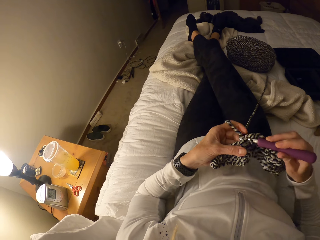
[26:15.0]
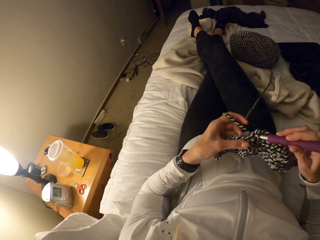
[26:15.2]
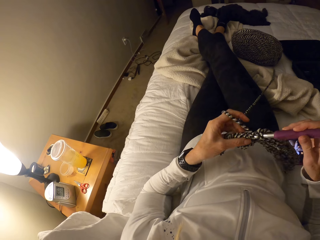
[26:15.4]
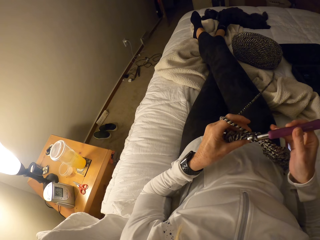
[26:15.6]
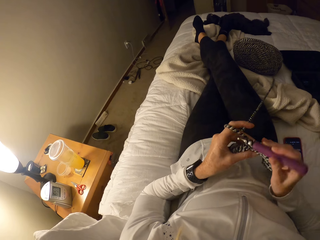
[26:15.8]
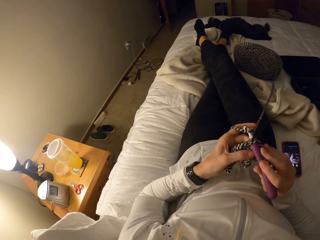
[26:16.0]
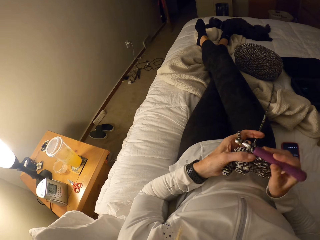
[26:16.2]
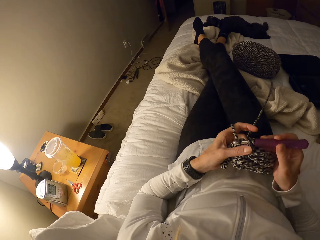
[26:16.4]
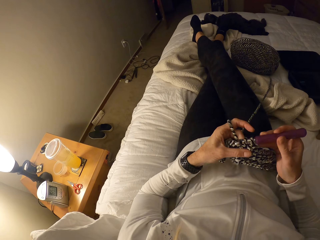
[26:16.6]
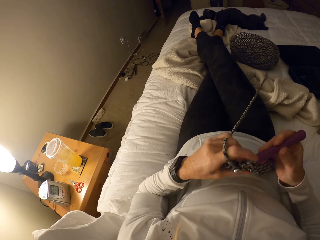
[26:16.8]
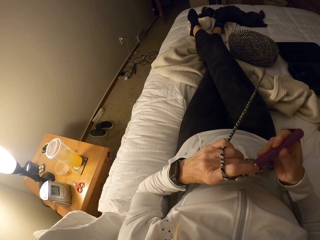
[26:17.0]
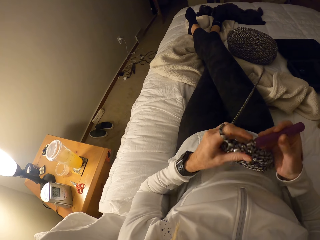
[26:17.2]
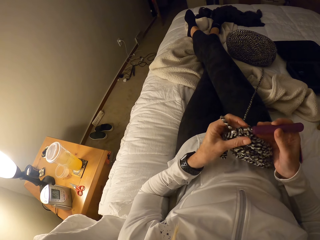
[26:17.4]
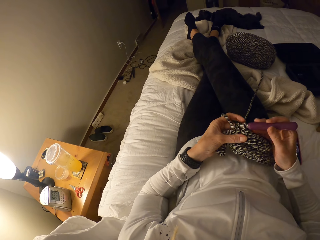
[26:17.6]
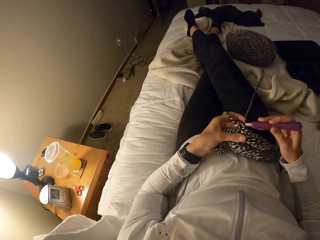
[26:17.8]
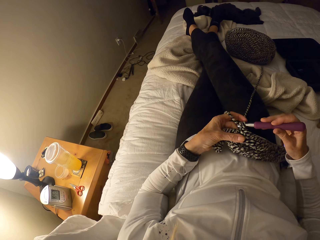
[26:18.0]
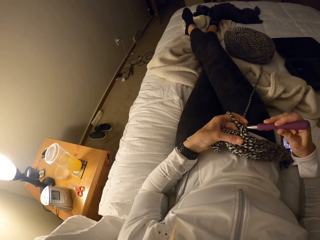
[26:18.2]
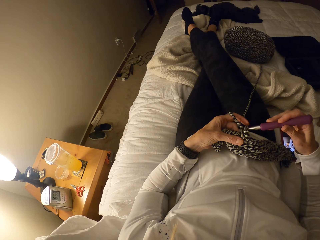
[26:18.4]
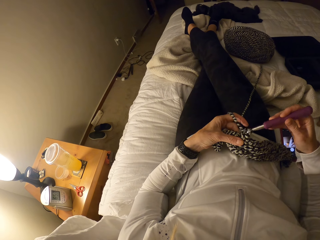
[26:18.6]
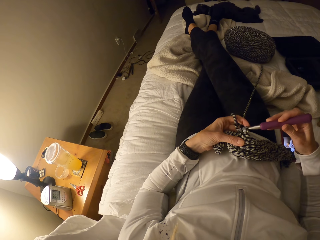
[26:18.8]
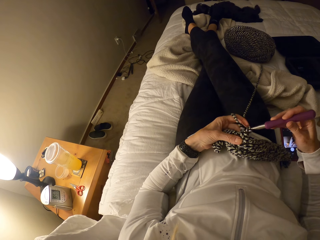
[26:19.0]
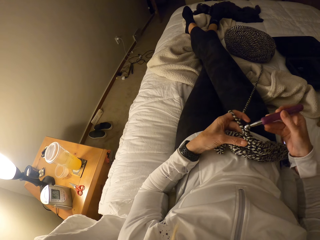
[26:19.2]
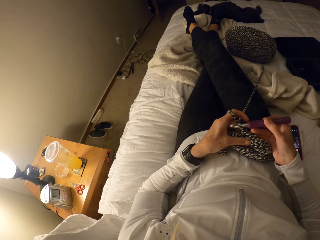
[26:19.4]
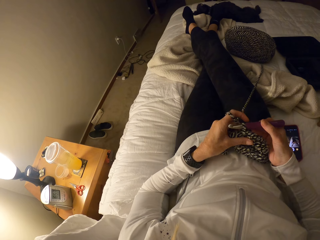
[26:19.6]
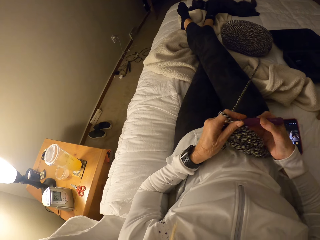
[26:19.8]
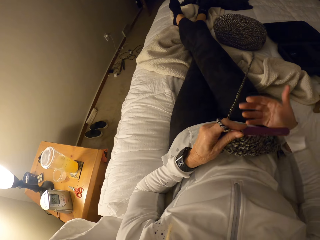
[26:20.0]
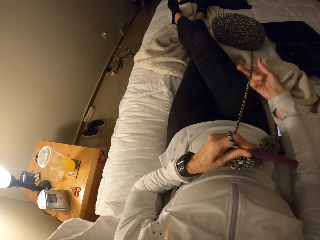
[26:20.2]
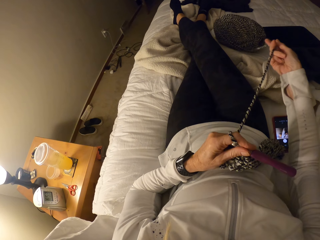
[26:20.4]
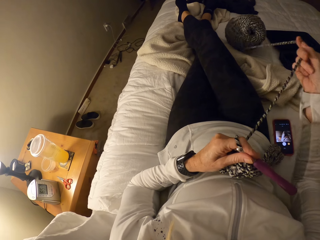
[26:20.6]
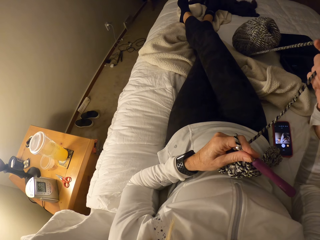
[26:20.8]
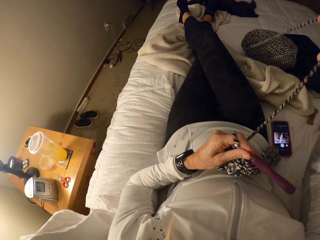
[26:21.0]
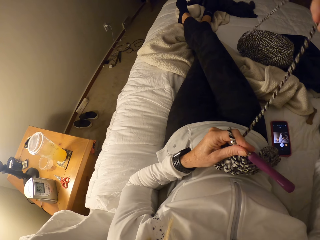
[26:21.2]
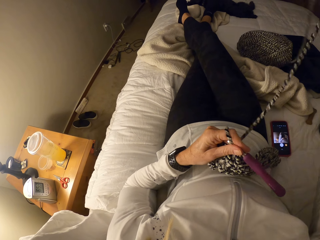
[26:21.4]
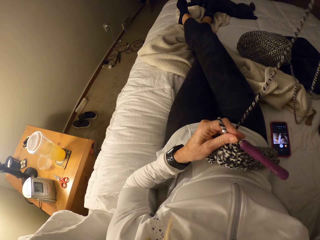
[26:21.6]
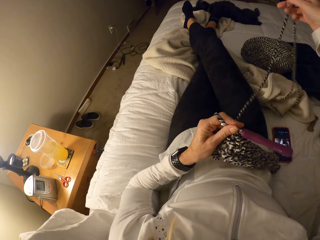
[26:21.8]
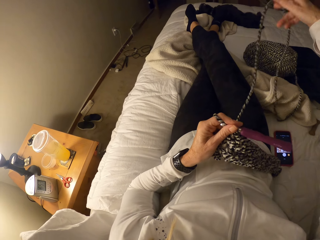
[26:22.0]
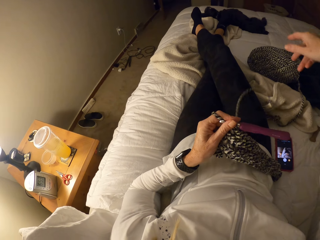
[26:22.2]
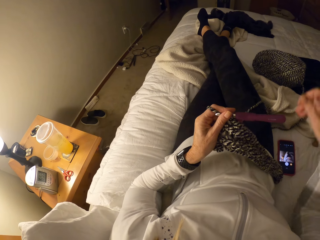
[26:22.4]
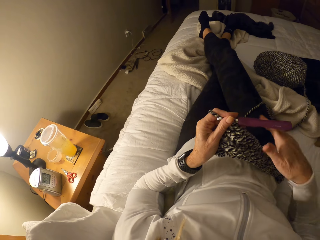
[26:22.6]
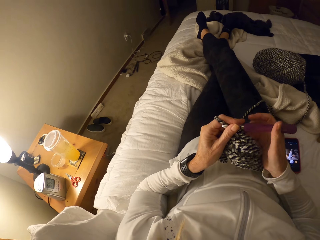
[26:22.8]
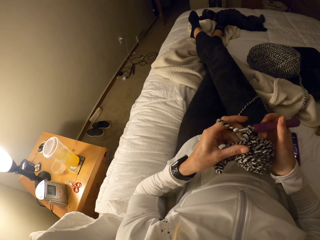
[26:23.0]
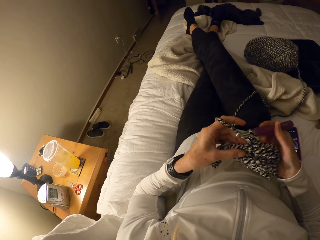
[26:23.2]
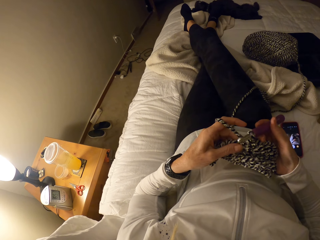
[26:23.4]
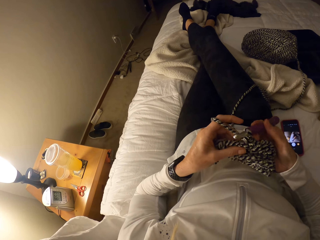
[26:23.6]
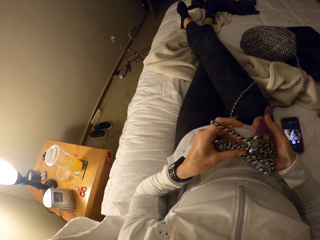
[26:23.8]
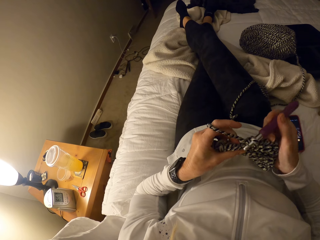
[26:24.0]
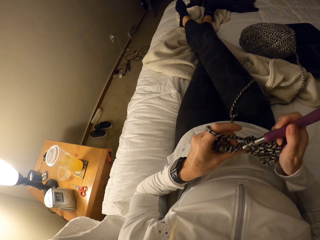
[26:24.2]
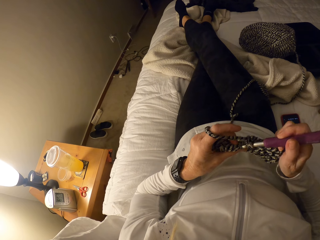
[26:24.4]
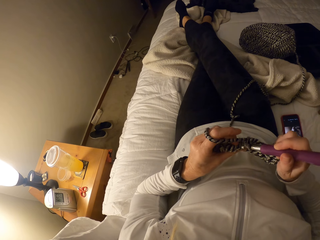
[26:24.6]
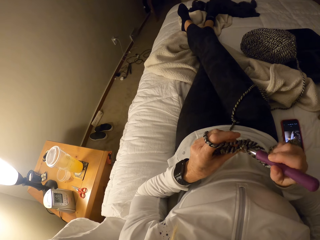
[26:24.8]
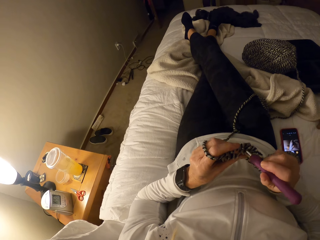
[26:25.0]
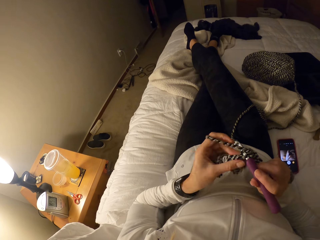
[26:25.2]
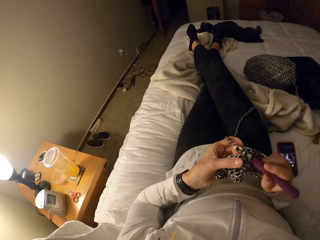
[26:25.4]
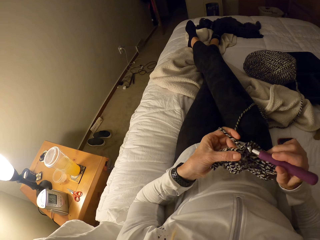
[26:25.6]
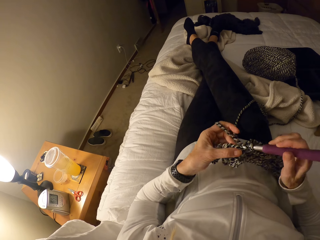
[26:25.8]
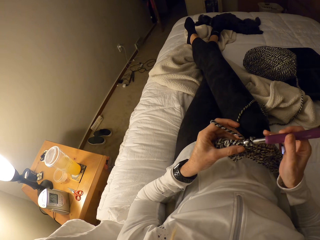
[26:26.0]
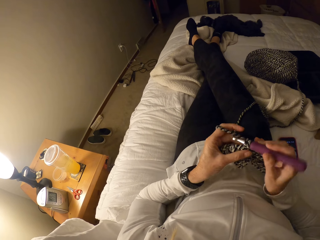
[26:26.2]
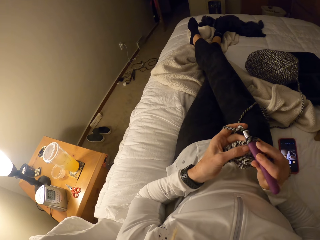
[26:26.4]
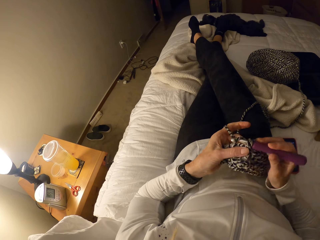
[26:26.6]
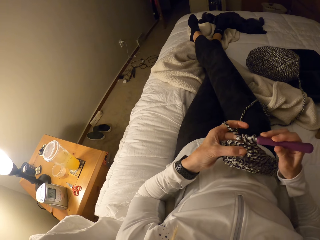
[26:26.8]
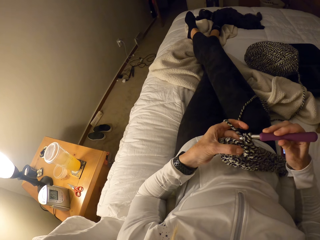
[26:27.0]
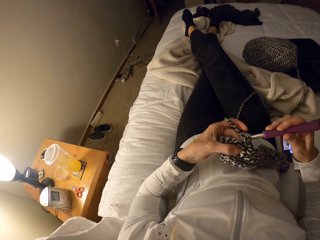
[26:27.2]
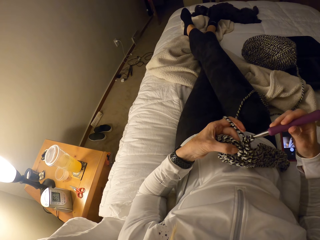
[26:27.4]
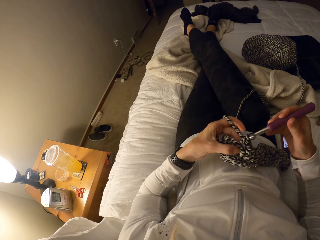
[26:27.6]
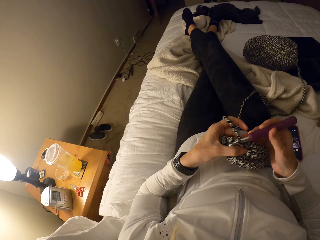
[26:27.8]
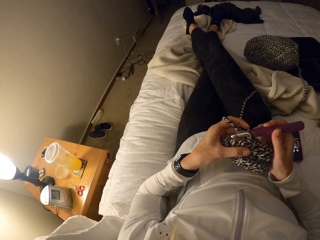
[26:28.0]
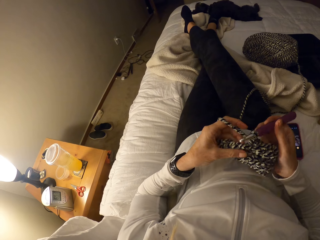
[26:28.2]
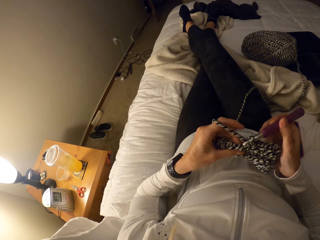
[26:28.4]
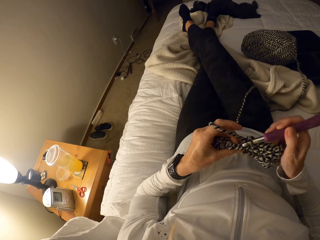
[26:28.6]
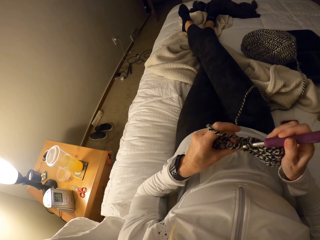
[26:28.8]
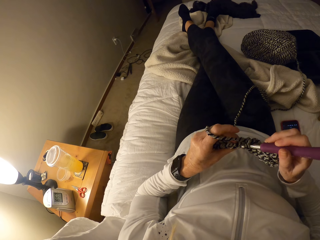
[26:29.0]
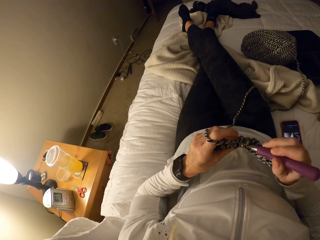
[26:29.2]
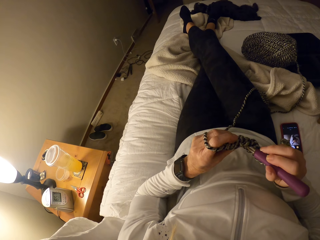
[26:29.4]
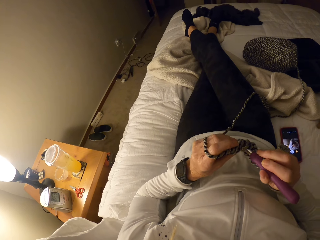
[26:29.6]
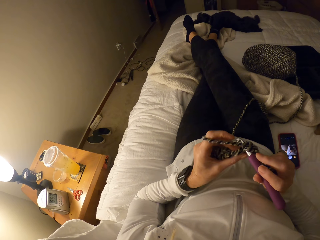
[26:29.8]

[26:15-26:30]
The camera wearer holds the crochet pin with her left hand. She releases yarn from the bundle with her right hand. She straightens a thread. She drops the yarn on the bed. She crochets with the yarn and the crochet hook.

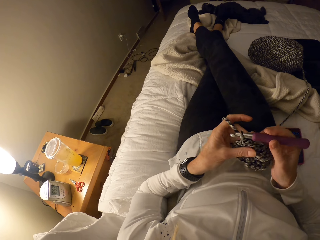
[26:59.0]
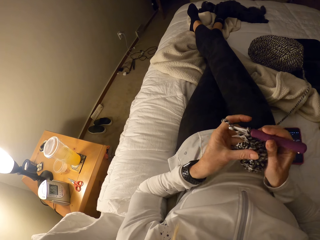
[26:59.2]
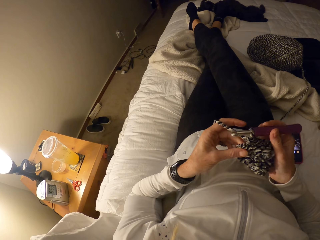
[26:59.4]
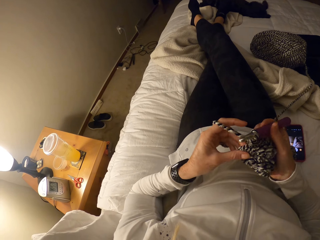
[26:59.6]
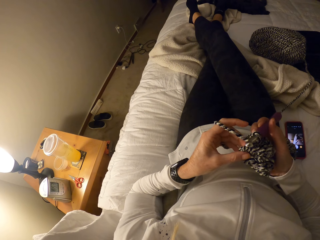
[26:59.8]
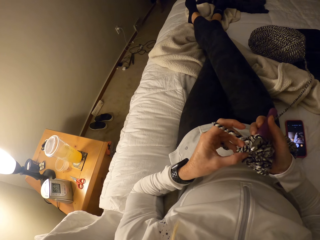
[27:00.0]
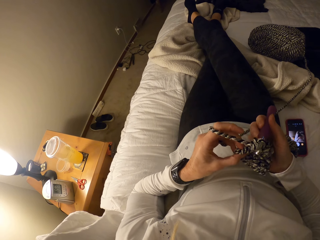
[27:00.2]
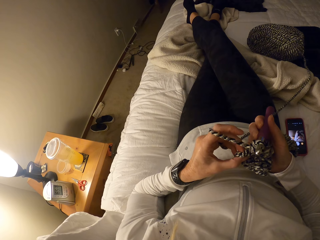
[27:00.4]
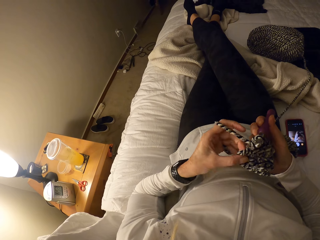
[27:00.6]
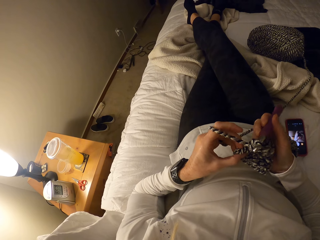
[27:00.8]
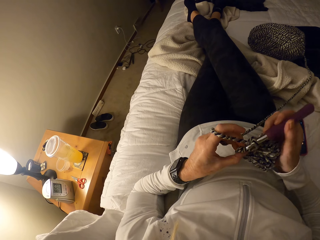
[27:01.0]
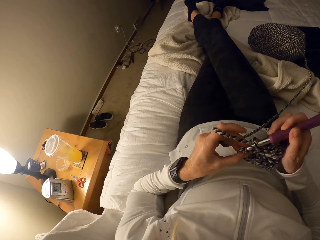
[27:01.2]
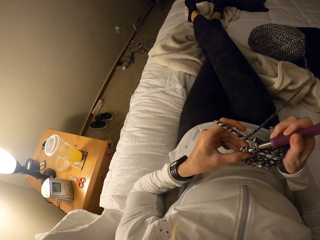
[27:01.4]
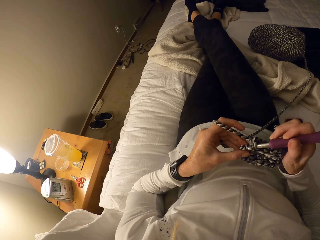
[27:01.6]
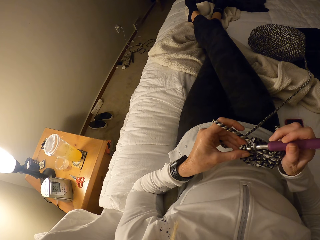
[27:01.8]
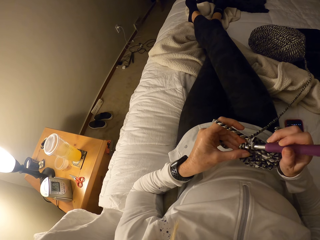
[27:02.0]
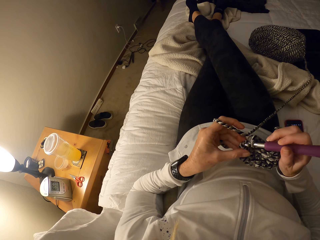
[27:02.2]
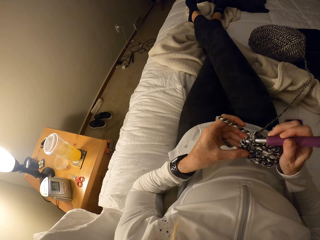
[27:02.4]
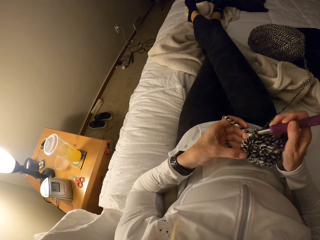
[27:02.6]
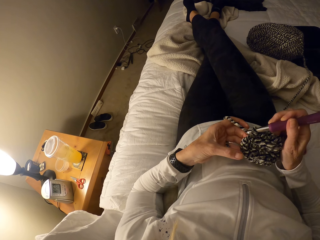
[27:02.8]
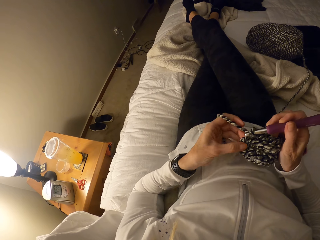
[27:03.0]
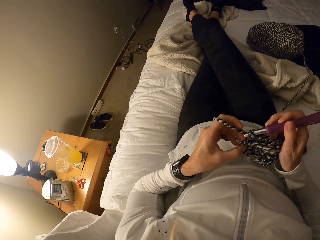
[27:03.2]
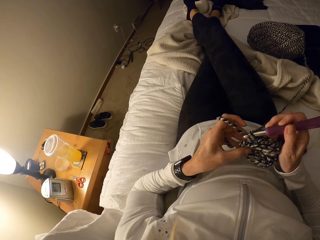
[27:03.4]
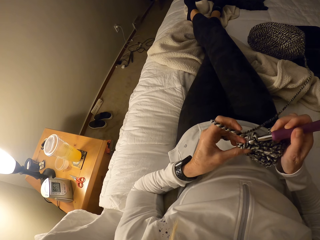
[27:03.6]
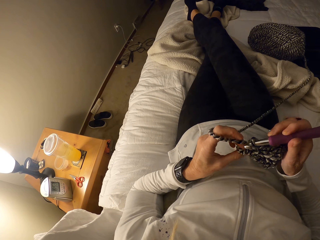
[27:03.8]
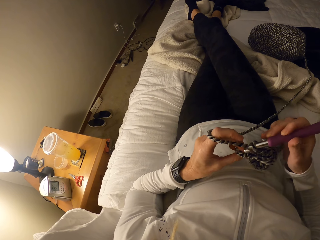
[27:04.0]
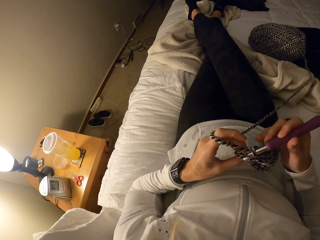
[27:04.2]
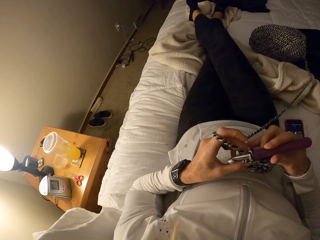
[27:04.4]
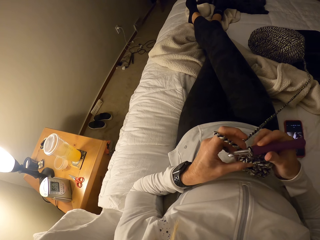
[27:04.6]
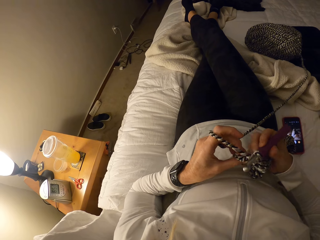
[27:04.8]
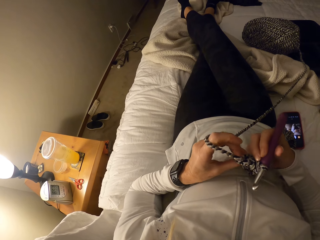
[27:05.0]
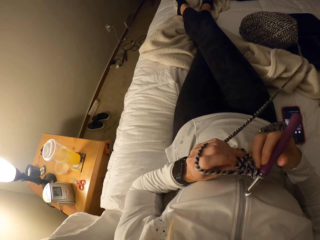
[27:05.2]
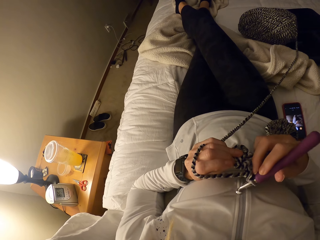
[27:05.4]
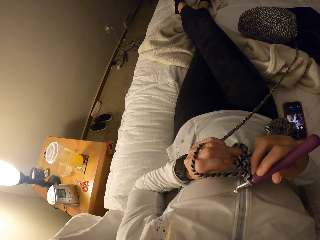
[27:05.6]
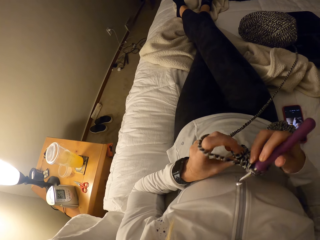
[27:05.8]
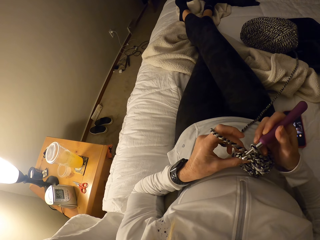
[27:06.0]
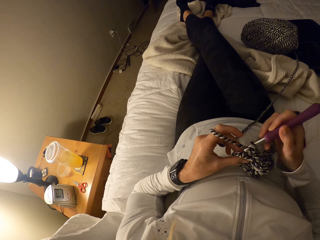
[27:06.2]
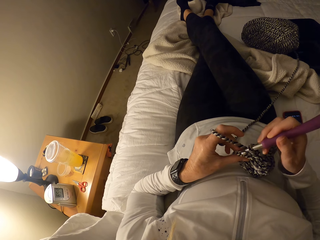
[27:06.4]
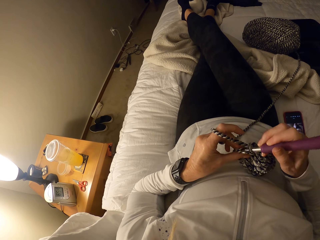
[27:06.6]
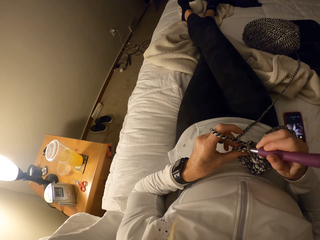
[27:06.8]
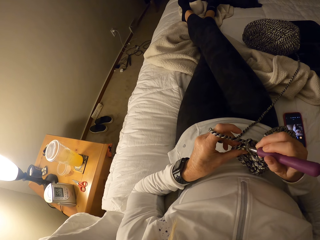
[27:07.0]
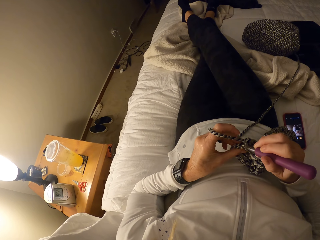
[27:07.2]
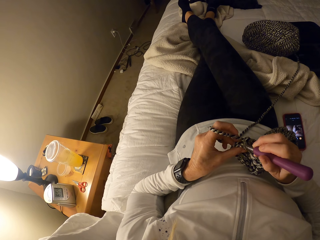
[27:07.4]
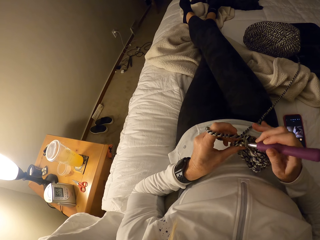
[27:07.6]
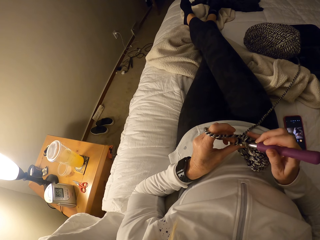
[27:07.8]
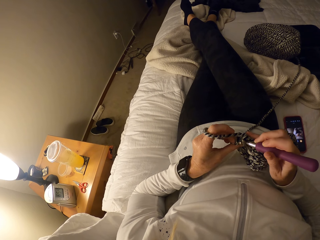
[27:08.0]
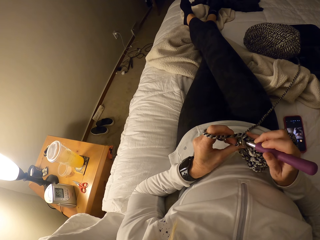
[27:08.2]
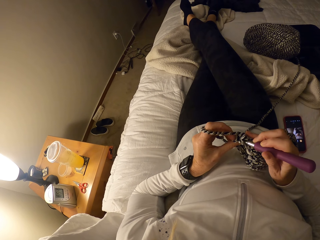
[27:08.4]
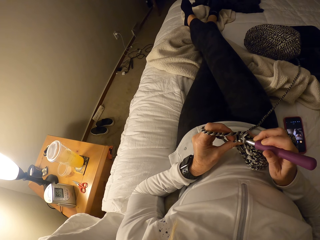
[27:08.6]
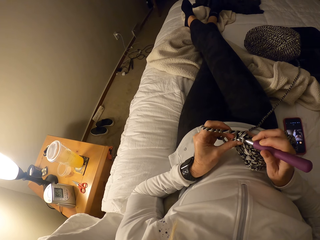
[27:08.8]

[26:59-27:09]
The camera wearer checks the crochet. They turn a fabric.
